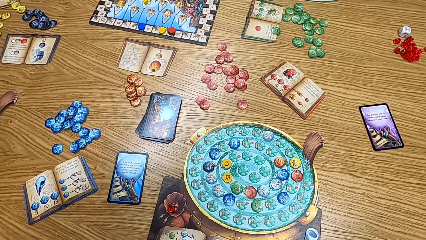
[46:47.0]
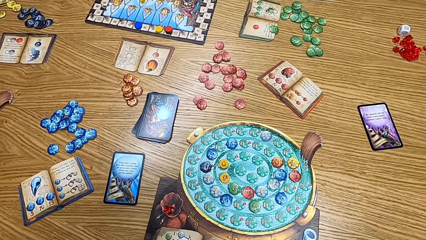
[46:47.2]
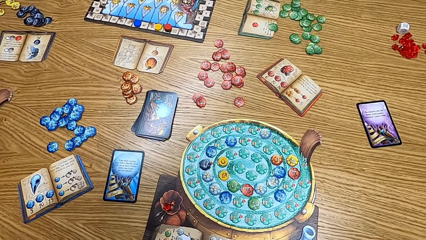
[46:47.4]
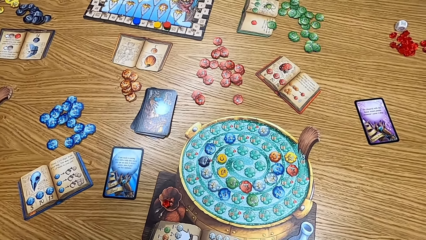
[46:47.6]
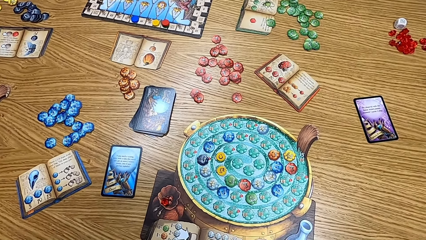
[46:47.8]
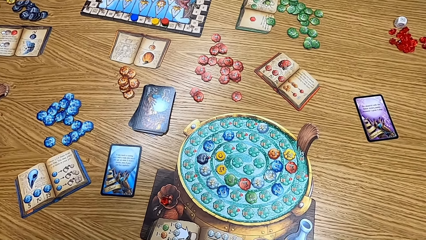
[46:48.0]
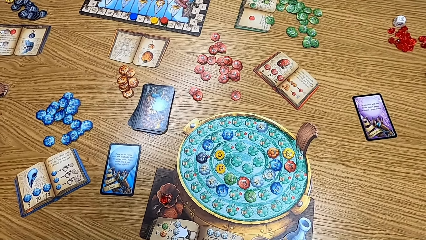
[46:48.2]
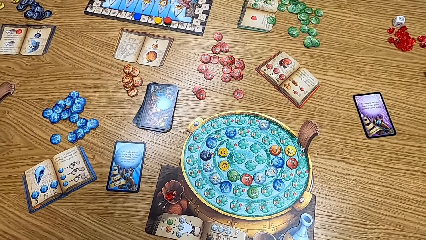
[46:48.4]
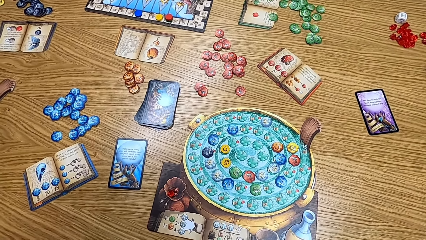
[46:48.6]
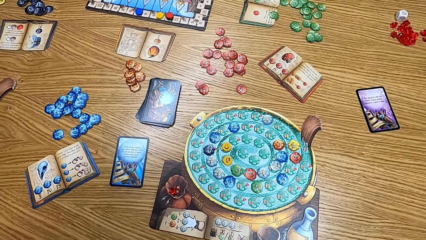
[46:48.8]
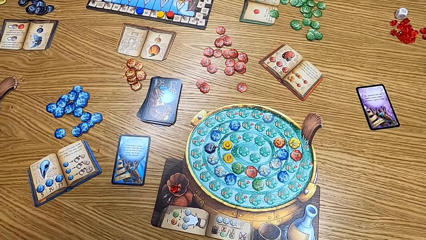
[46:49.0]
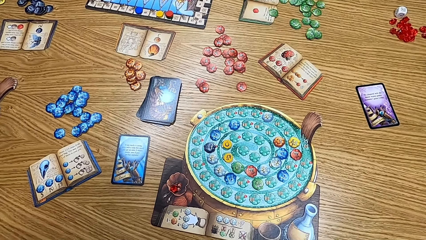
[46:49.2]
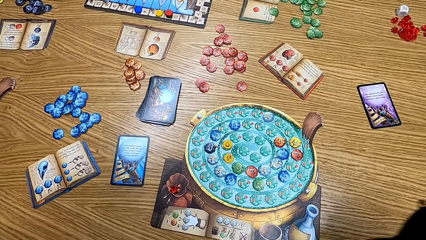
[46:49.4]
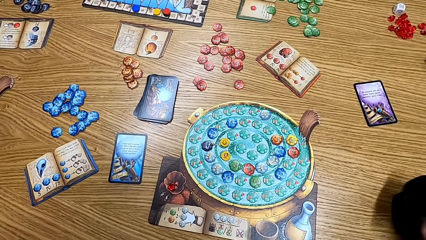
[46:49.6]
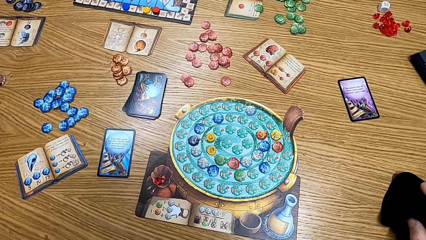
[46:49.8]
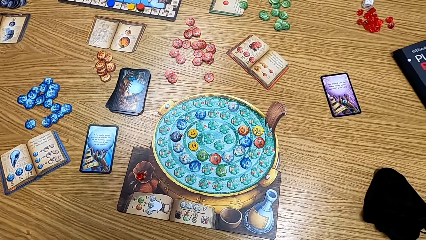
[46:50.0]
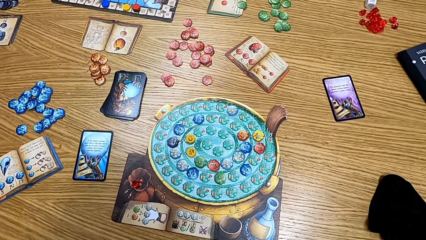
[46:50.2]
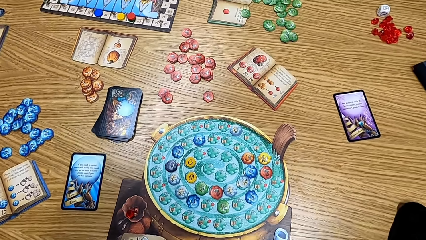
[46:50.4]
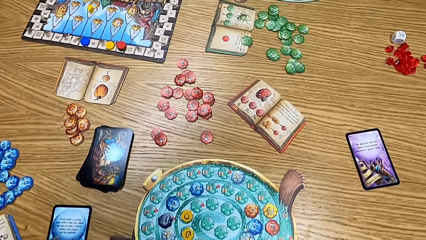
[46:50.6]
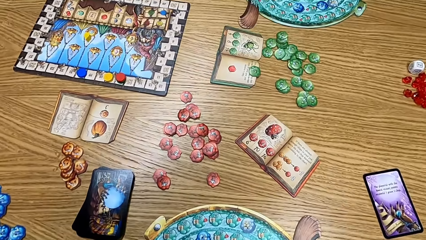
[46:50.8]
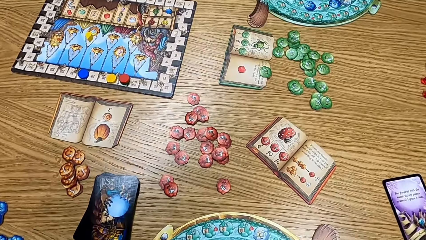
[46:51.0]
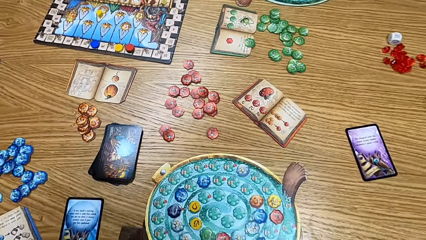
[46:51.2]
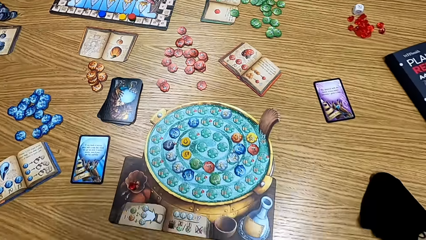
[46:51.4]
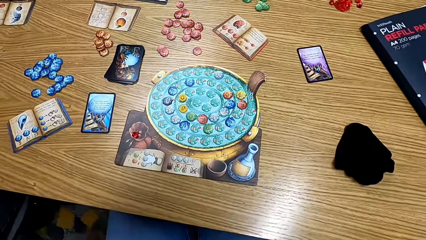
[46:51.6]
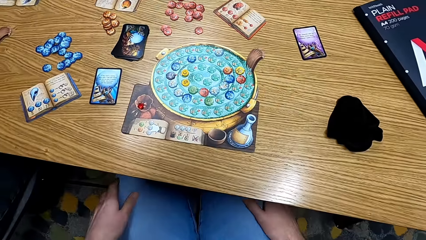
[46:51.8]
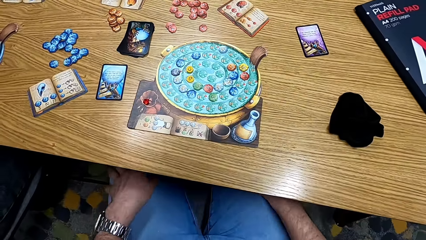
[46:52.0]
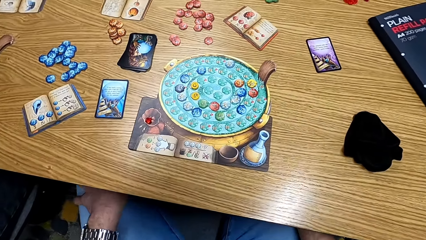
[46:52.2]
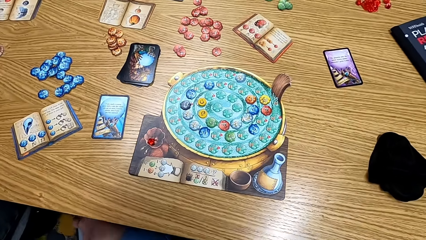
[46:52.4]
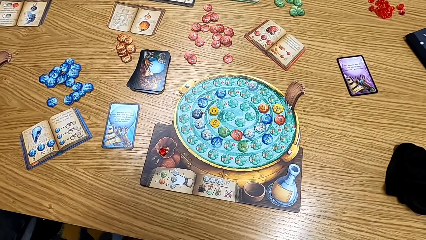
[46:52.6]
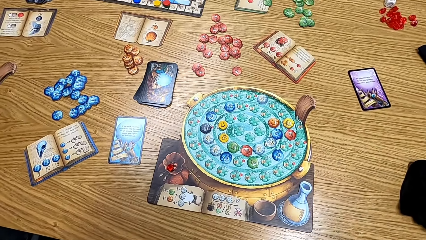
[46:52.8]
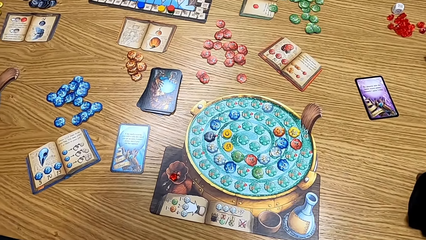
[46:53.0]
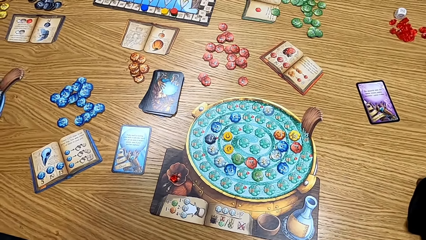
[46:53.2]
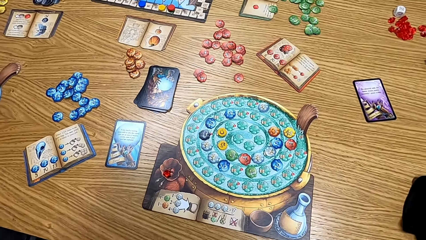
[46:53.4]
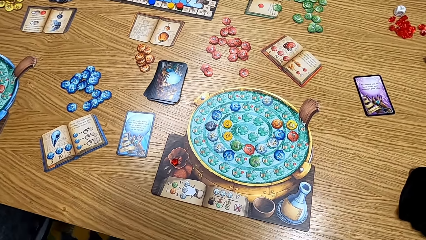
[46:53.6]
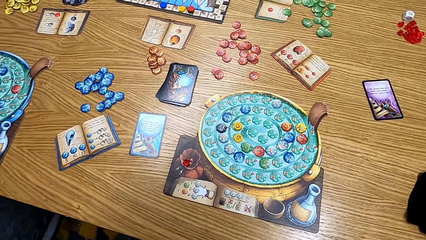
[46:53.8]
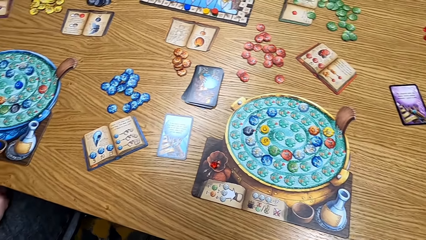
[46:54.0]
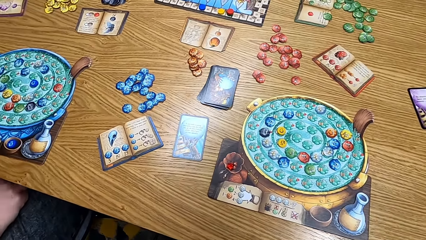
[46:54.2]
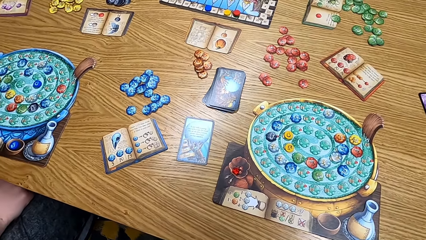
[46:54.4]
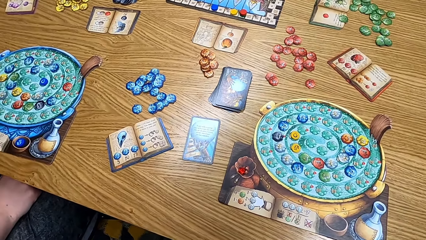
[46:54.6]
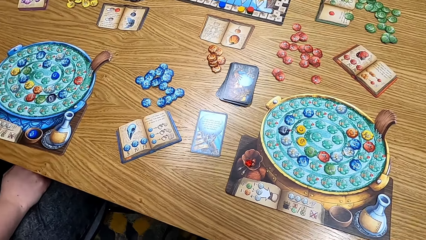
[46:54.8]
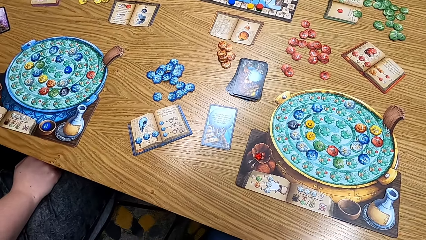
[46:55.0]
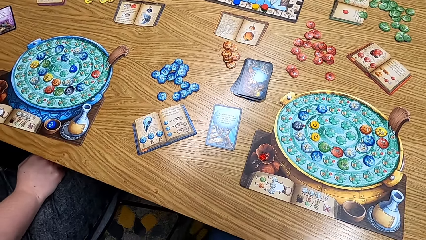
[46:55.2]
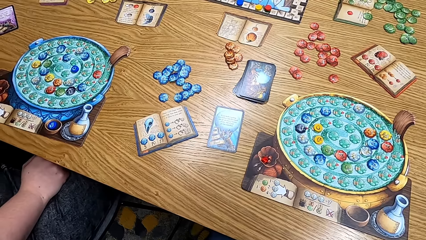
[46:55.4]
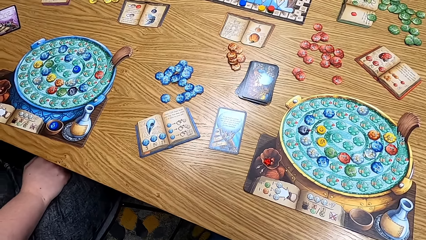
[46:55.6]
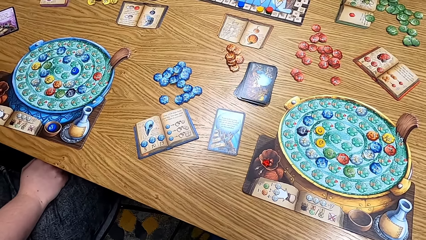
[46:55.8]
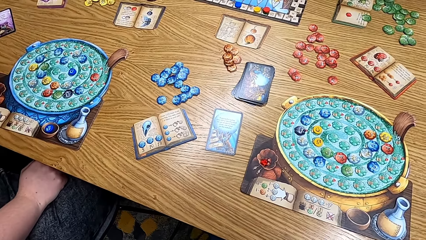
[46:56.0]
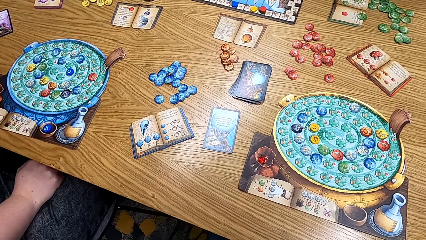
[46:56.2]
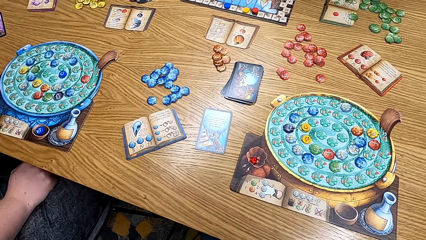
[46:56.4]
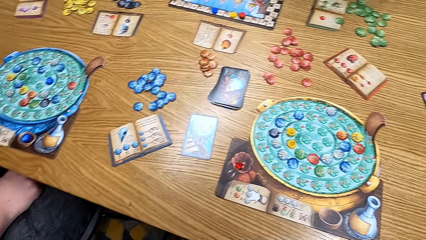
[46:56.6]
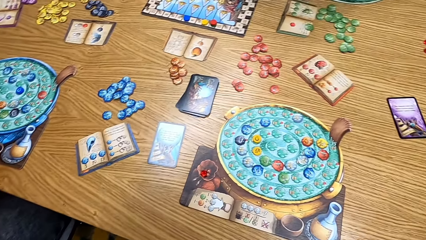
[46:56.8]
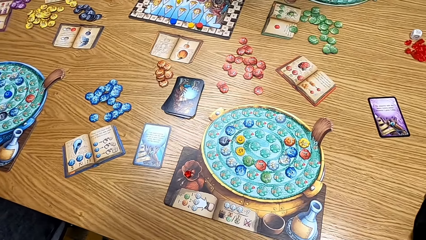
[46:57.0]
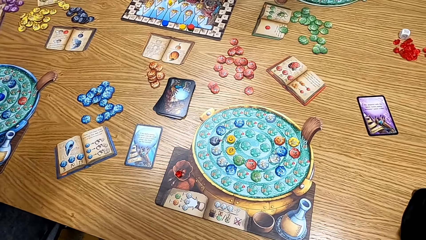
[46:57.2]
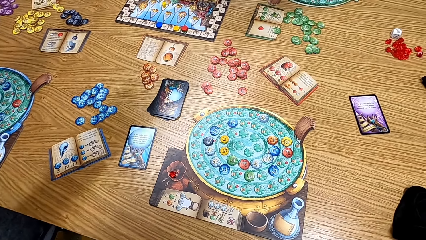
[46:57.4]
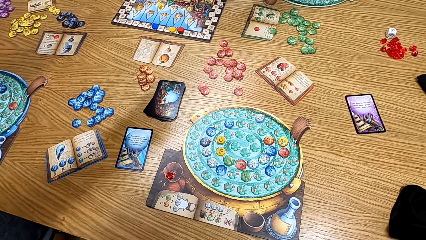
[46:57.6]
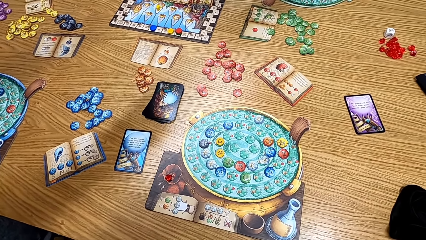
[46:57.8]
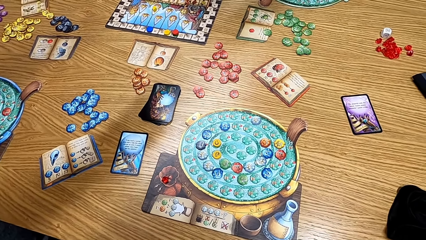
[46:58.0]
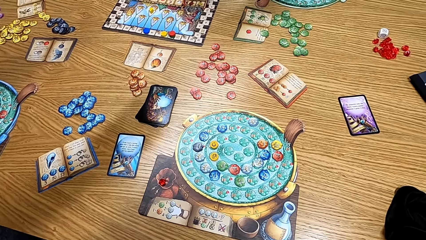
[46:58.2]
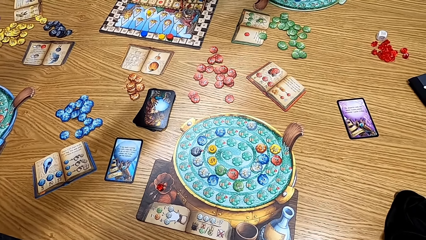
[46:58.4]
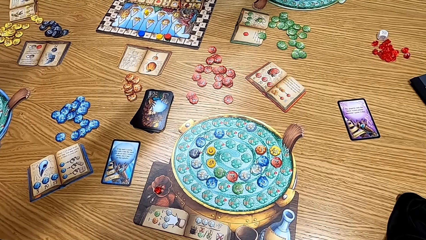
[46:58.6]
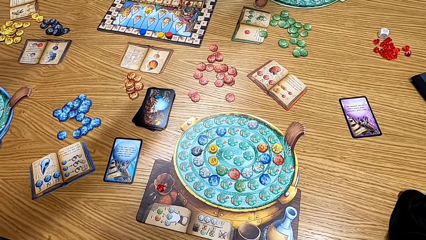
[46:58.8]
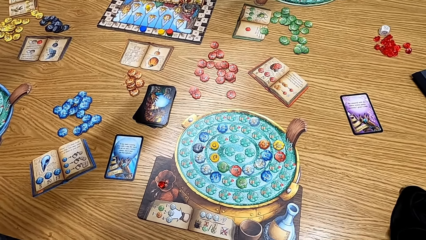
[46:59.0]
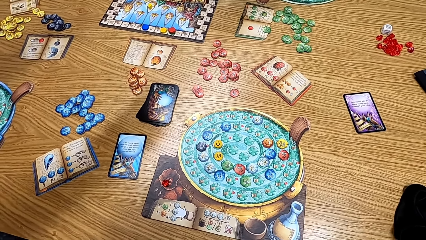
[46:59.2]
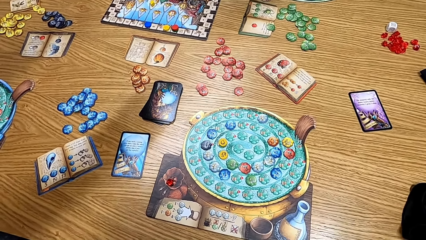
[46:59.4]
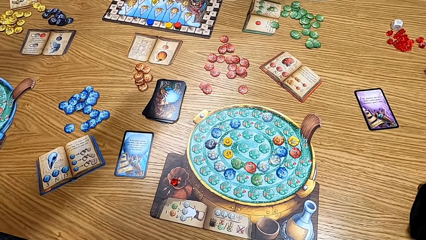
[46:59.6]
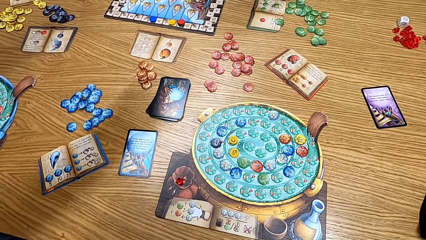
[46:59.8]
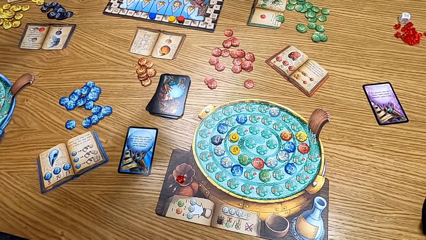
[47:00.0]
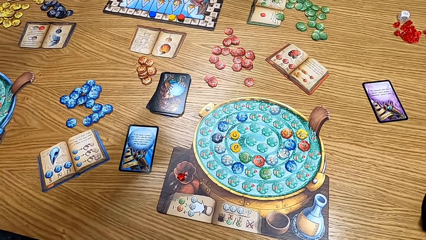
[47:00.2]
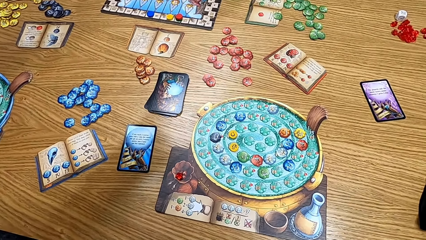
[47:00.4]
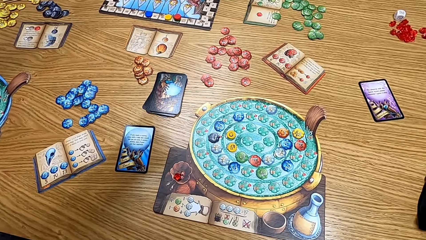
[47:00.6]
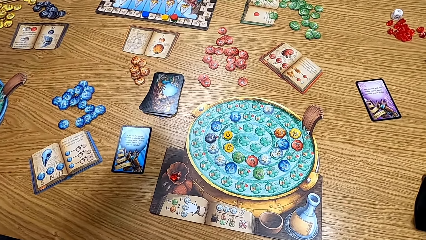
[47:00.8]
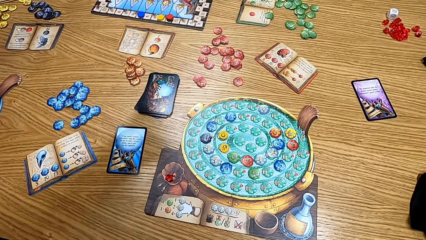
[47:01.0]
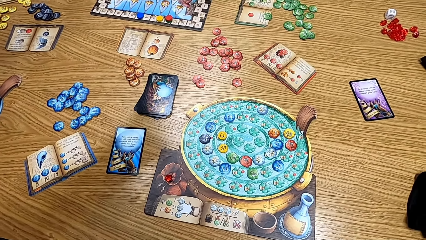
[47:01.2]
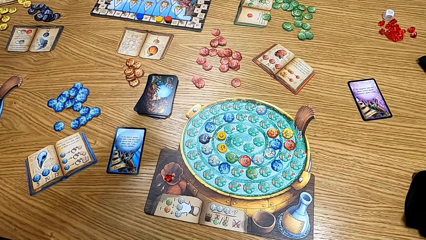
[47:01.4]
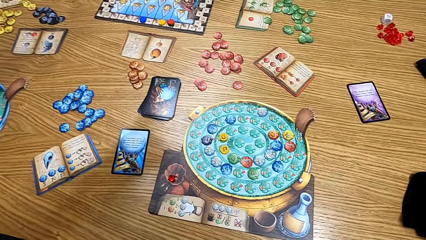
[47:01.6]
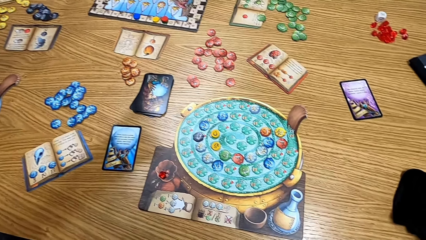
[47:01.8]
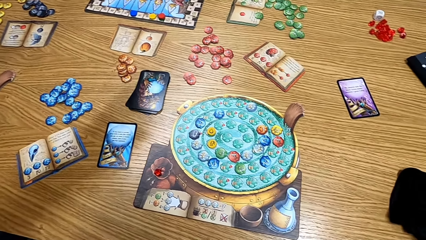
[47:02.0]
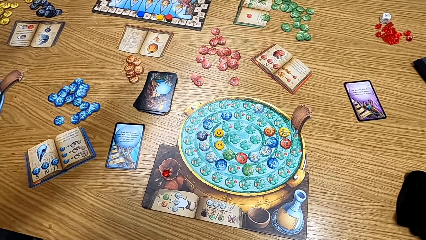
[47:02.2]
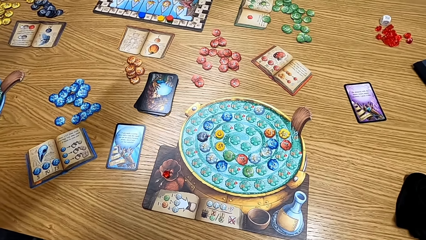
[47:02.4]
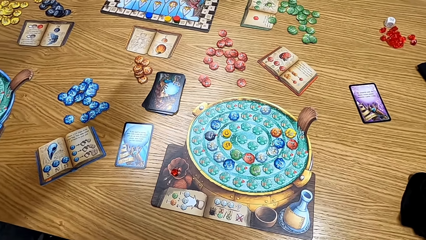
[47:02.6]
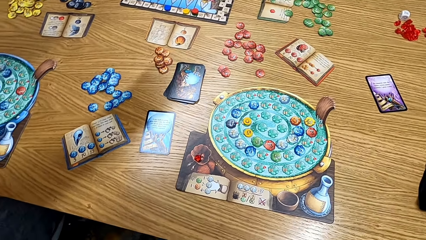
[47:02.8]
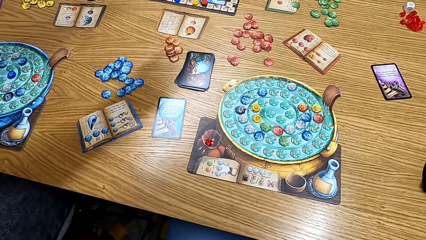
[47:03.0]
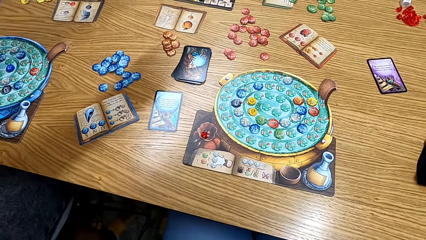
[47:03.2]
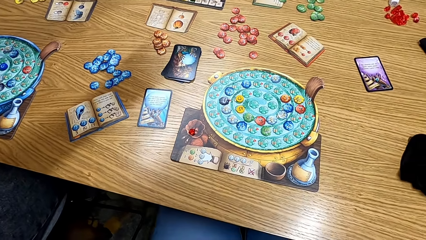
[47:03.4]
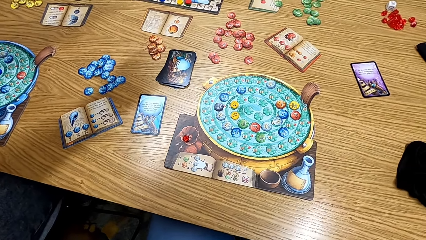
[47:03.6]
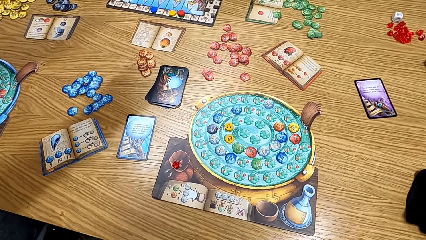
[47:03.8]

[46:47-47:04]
The camera wearer puts a bag on the table.
